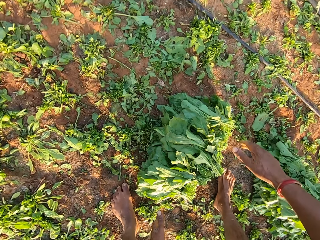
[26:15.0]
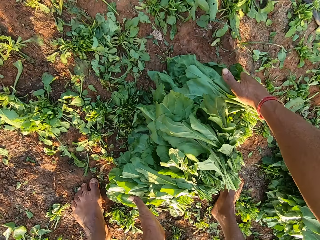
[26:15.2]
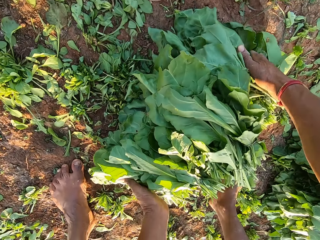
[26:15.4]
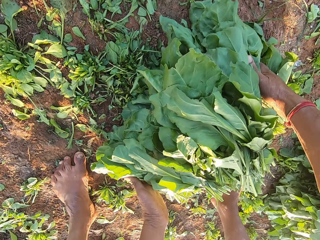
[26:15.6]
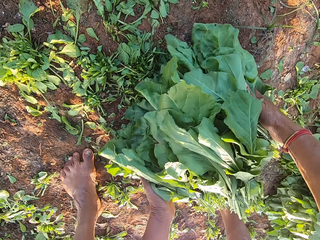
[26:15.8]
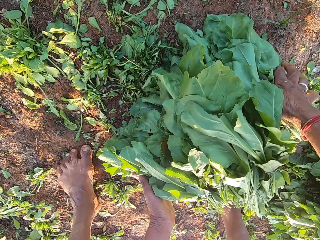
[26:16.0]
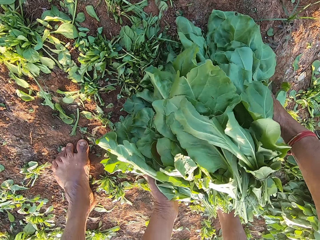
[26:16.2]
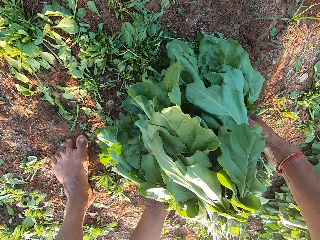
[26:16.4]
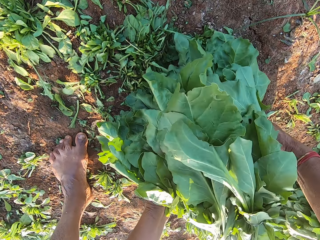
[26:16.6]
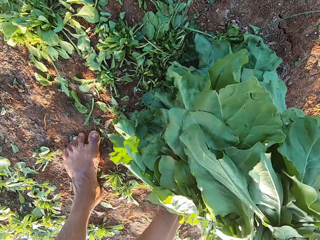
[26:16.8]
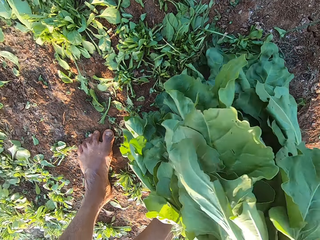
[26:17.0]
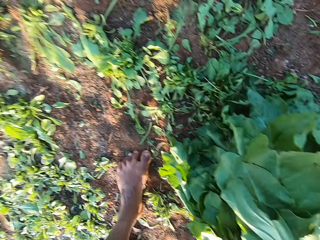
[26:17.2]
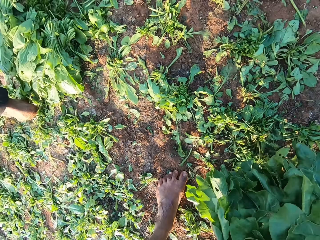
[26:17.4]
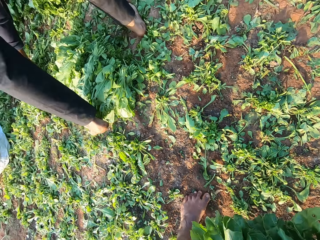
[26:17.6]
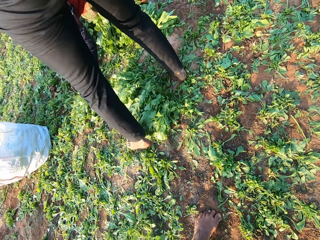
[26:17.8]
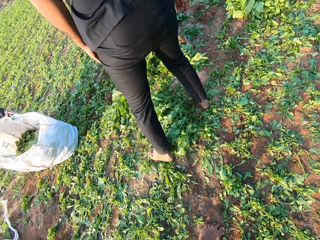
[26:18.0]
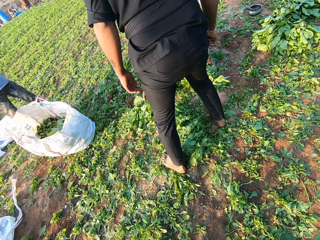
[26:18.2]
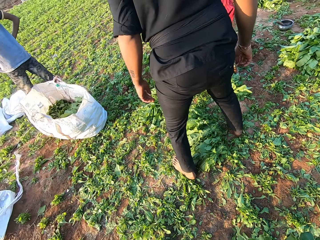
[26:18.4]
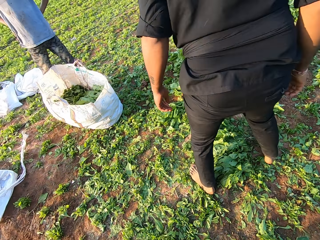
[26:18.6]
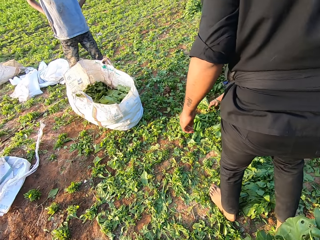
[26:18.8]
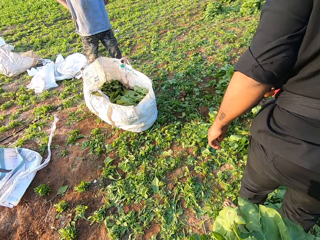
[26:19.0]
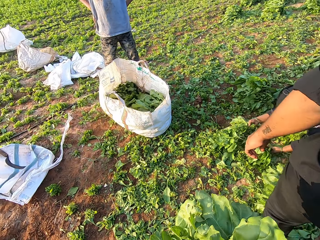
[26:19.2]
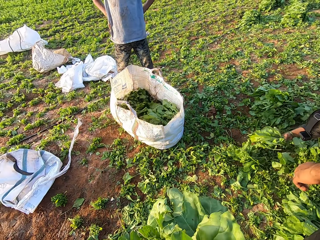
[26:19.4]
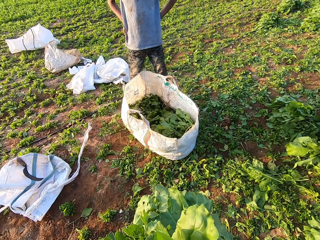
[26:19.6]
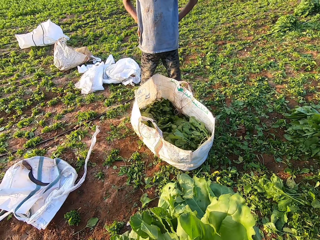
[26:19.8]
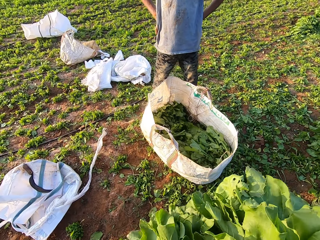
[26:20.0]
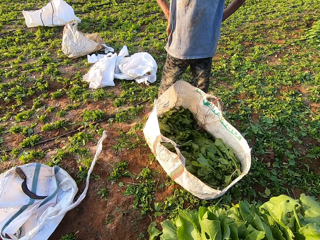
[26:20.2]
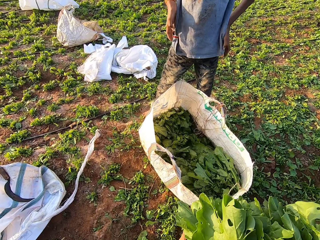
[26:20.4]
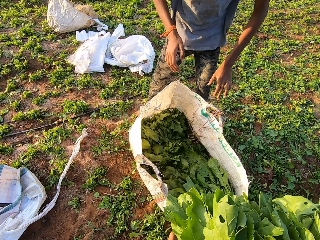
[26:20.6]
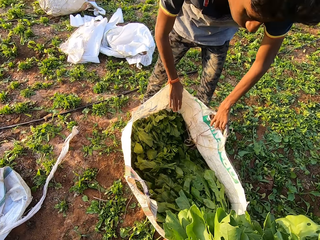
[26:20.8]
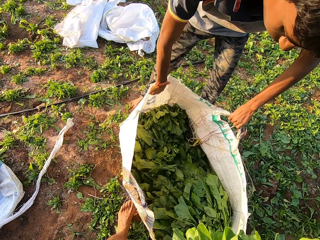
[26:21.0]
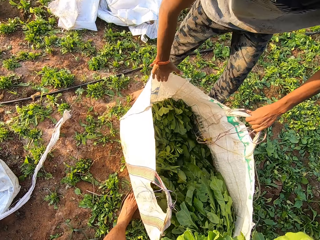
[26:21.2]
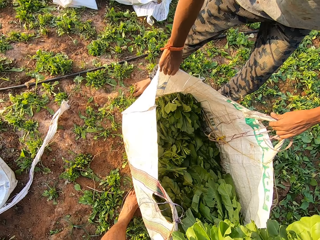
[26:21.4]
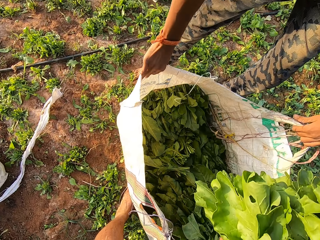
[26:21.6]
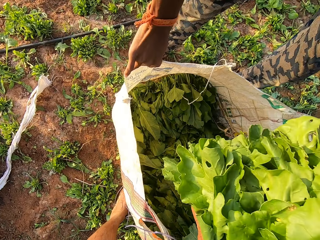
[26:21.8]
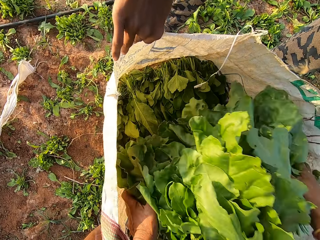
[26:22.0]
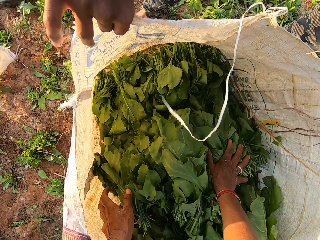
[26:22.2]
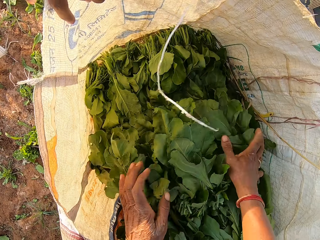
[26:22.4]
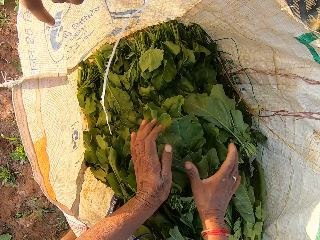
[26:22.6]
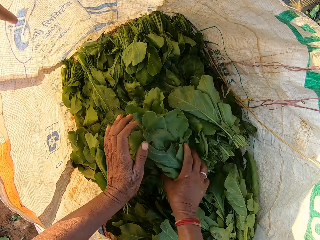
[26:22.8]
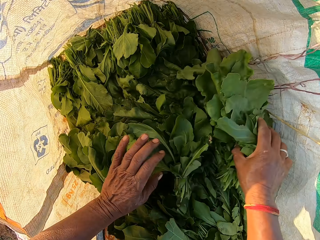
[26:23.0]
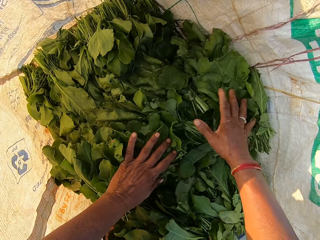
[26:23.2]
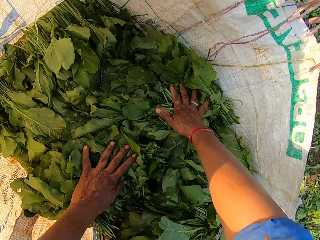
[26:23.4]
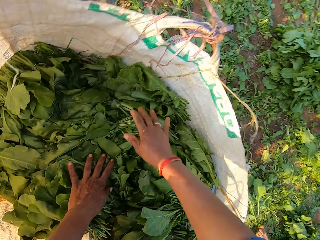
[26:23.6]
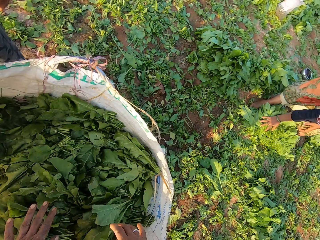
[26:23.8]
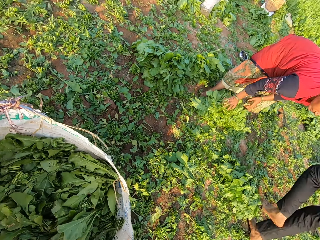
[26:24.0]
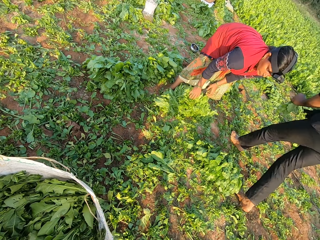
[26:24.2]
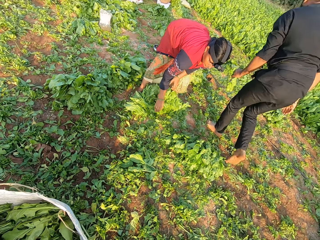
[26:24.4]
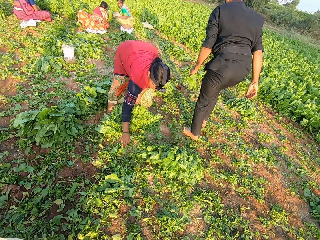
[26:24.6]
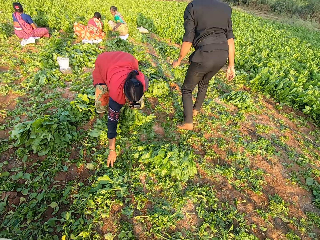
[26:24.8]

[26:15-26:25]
The camera wearer picks some spinach leaves from the ground with both hands. They turn back and walk left. A man converses with the camera wearer. The camera wearer places the spinach leaves in the plastic sack with both hands.

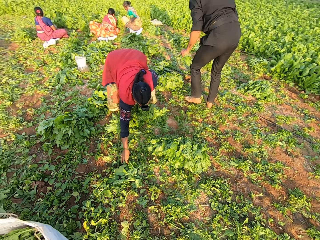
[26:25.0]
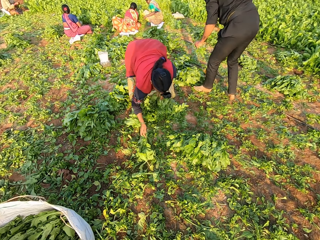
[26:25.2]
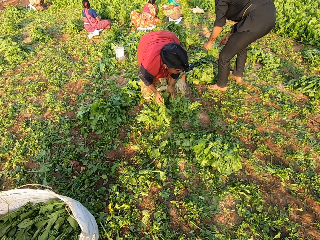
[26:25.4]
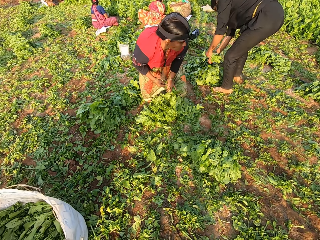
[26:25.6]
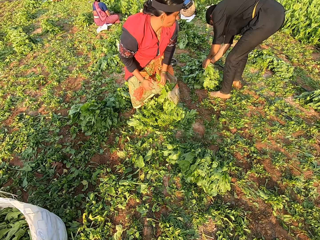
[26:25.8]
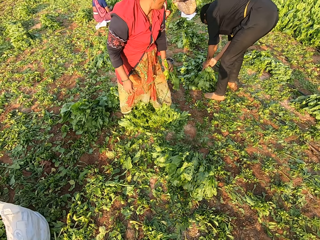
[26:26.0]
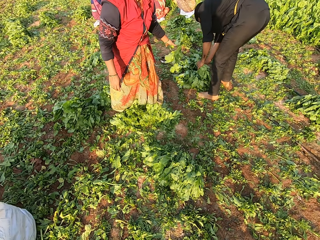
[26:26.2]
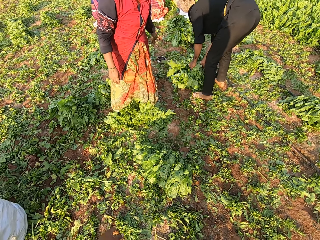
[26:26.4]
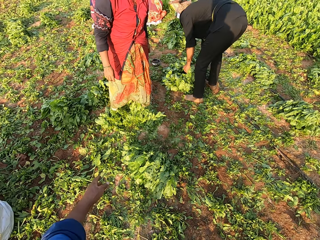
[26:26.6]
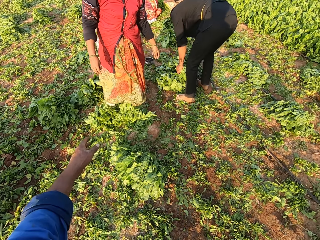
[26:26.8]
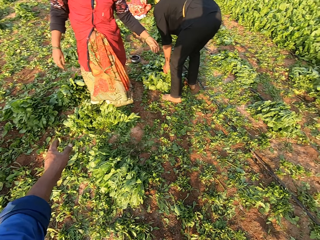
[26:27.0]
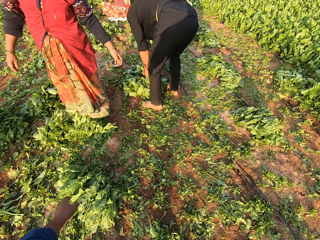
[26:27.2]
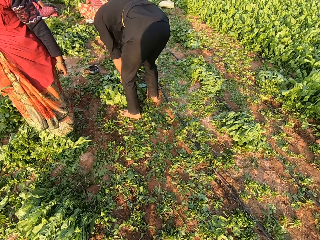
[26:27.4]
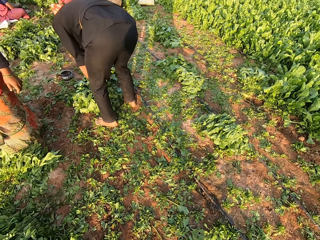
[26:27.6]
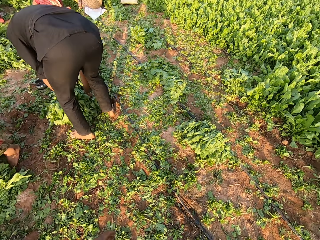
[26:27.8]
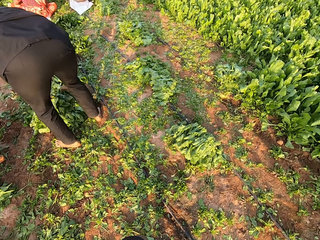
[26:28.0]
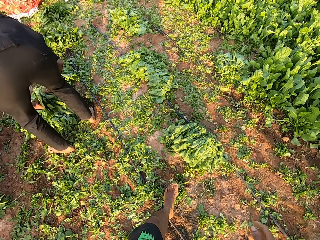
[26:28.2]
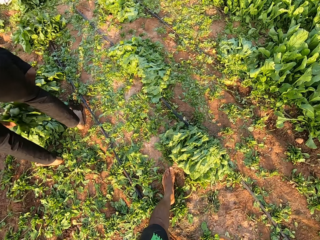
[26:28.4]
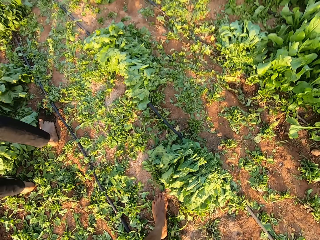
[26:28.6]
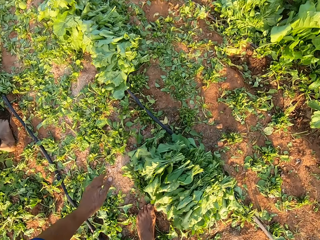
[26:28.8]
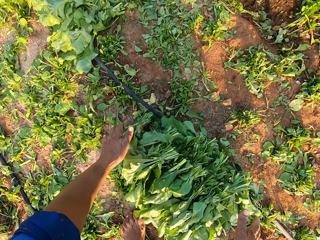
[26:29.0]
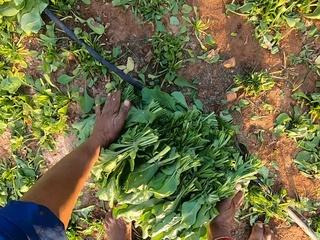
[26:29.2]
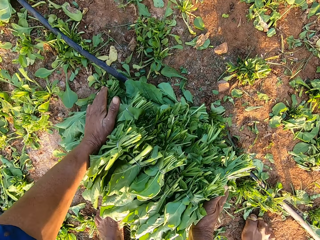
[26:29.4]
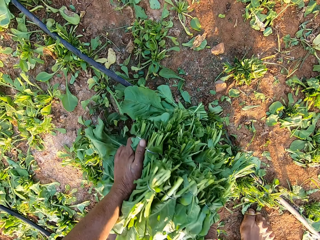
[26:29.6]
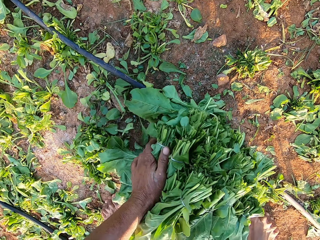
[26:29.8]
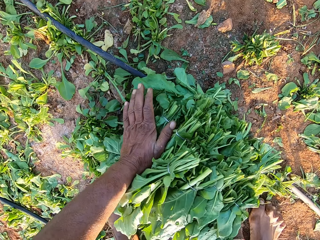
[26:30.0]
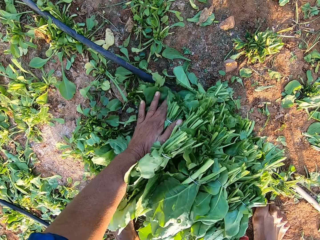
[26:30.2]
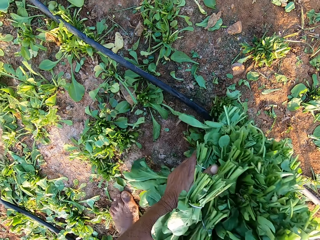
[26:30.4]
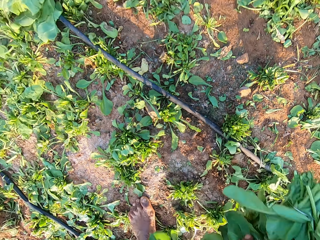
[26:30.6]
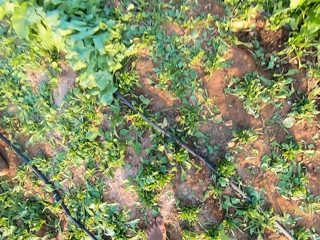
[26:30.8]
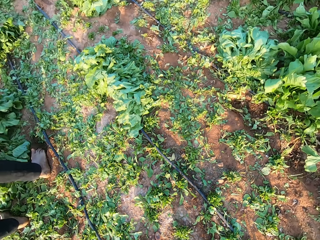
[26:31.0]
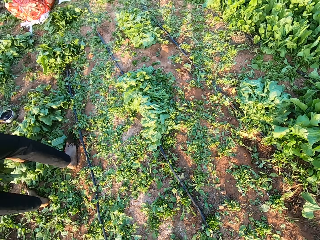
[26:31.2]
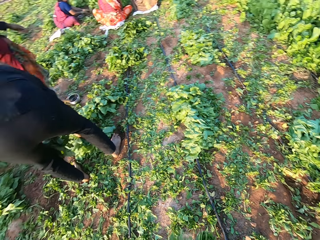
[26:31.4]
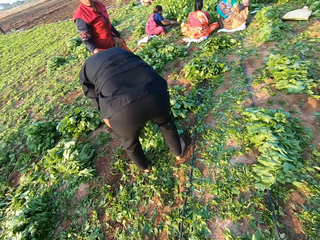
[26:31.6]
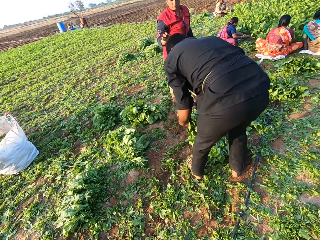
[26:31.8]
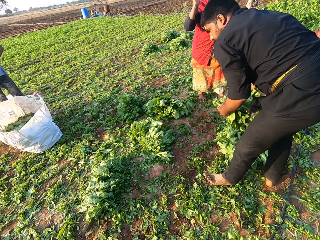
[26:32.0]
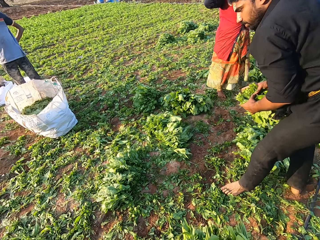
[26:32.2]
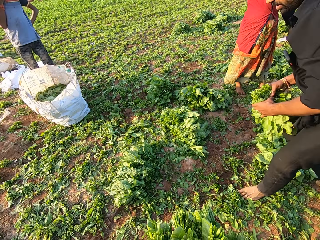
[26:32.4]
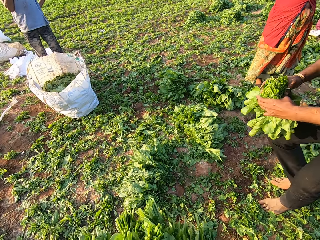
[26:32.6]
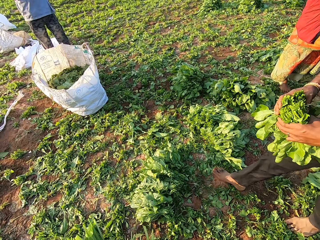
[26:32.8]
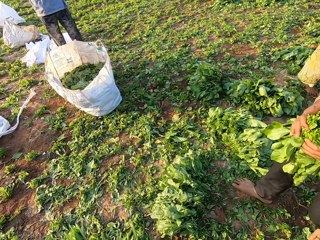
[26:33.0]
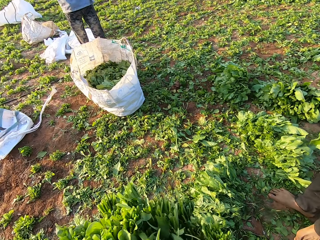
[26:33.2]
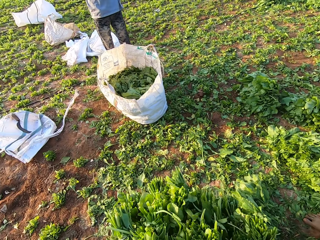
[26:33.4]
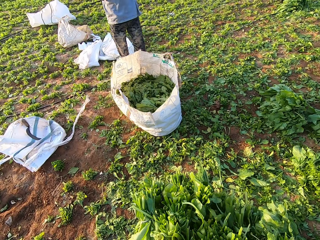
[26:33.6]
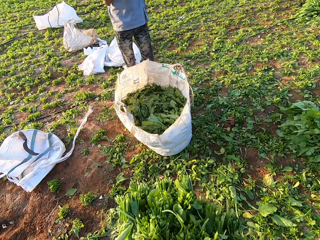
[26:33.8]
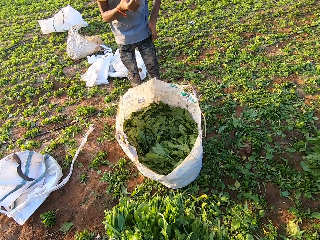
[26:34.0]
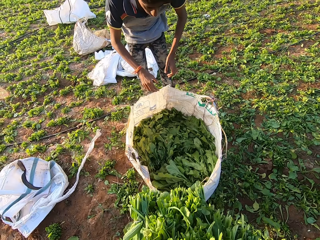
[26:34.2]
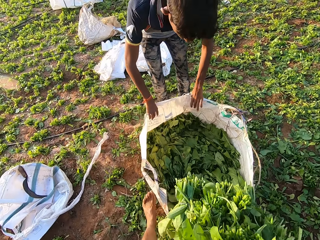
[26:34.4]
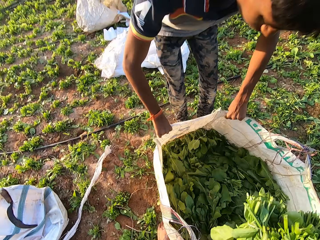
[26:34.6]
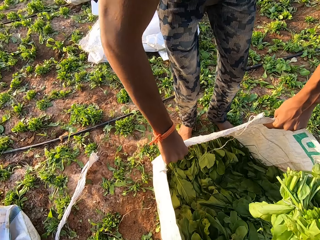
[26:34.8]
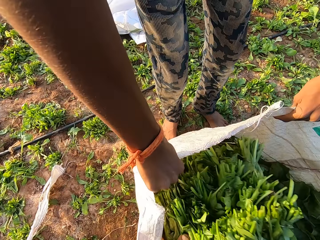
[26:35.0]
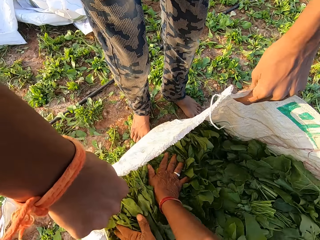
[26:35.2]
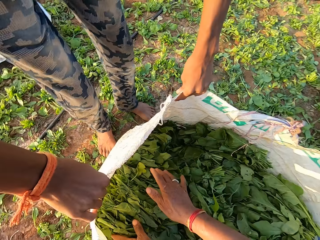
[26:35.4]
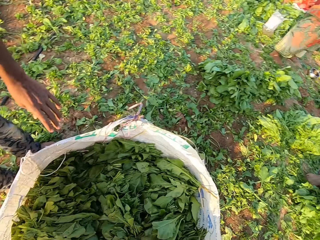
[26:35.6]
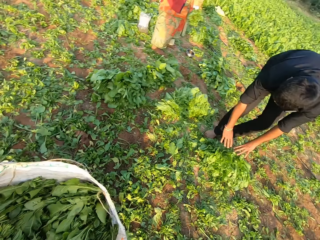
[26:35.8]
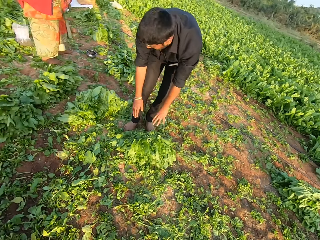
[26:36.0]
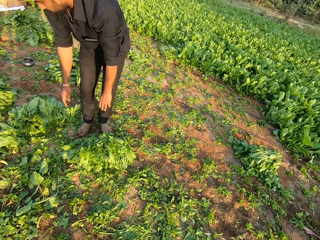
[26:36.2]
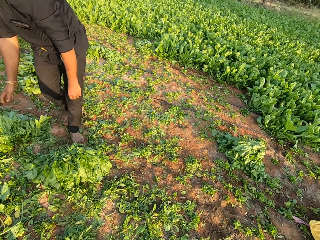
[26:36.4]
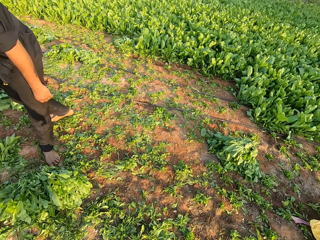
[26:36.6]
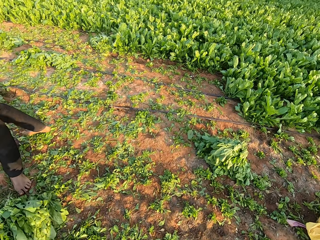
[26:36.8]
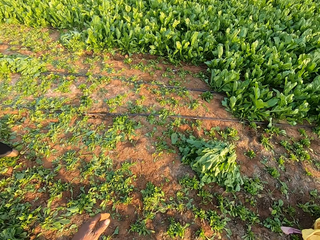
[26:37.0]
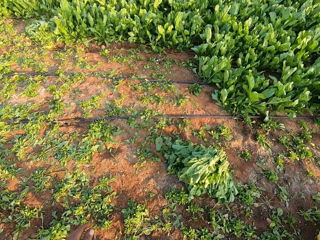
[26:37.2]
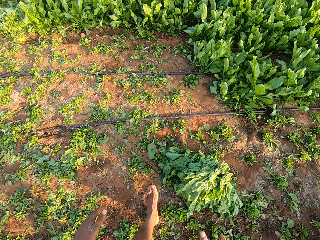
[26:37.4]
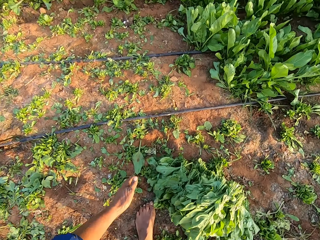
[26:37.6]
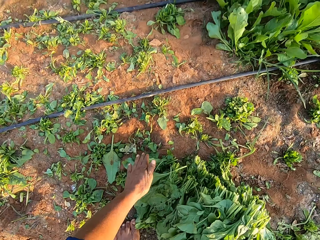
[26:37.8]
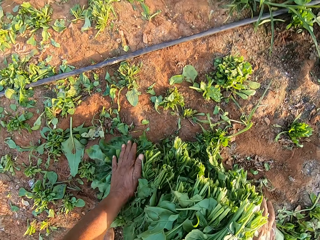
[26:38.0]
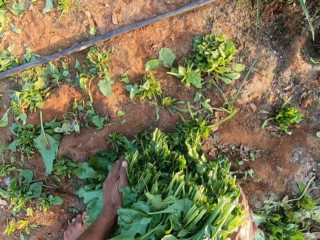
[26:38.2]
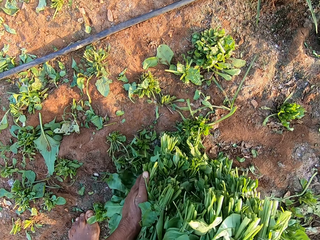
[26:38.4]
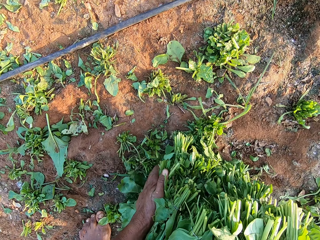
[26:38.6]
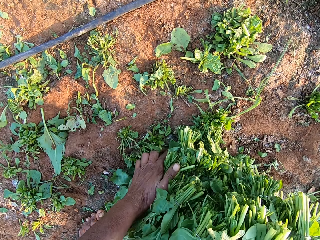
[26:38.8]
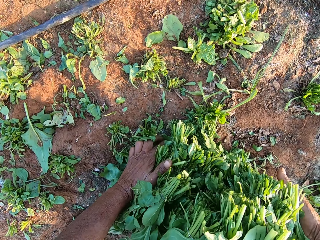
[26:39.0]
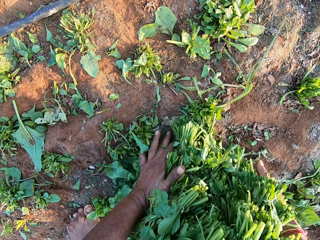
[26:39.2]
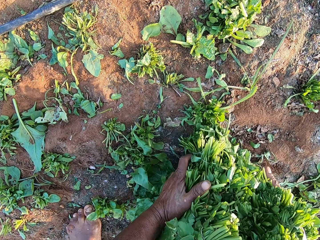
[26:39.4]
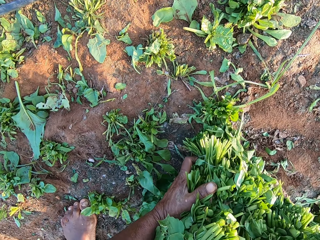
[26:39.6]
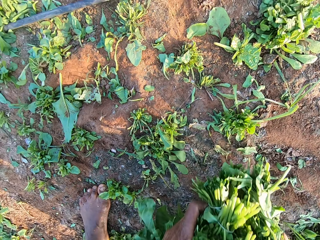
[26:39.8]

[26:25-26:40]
A woman sorts some spinach leaves on the ground with her right hand. The camera wearer converses with the woman. They walk forward. They pick some spinach leaves from the ground with both hands. They turn back and walk forward. They place the spinach leaves in the plastic sack with both hands. They turn back and walk forward. They pick some spinach leaves from the ground with both hands.
